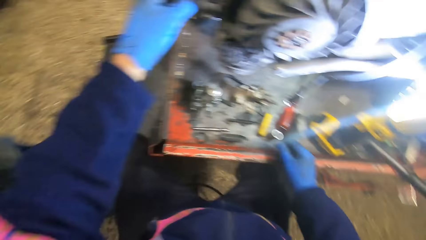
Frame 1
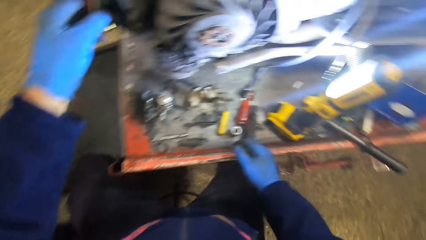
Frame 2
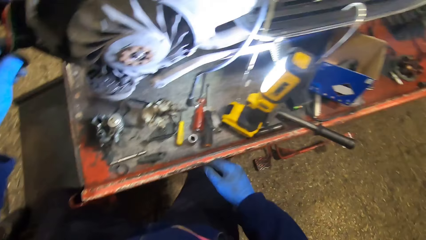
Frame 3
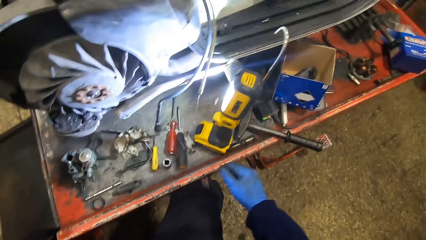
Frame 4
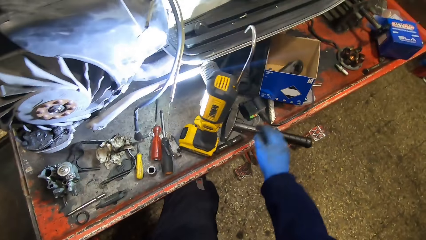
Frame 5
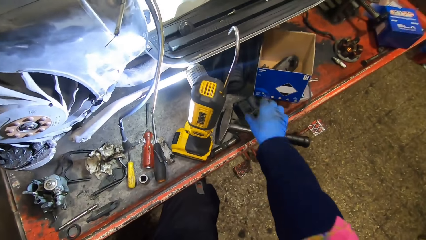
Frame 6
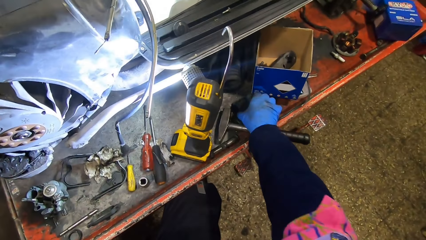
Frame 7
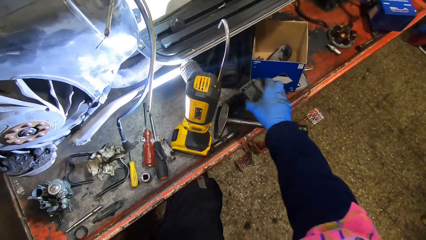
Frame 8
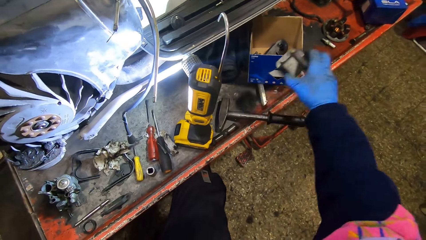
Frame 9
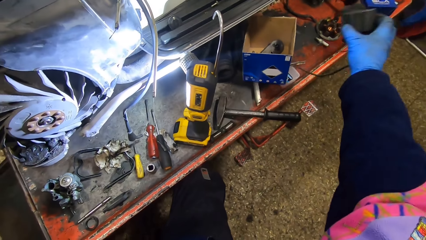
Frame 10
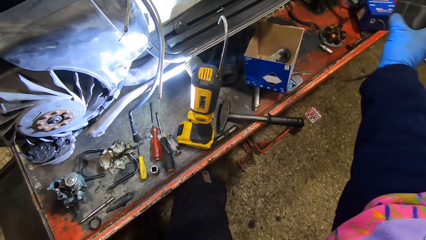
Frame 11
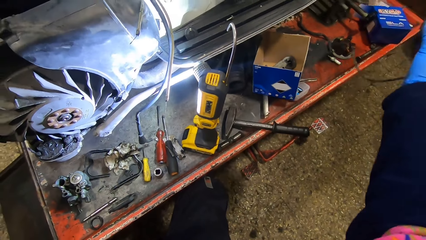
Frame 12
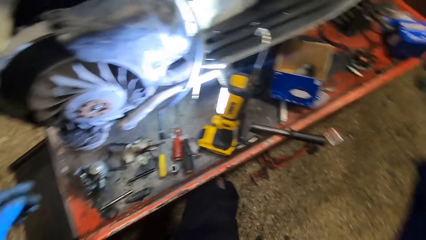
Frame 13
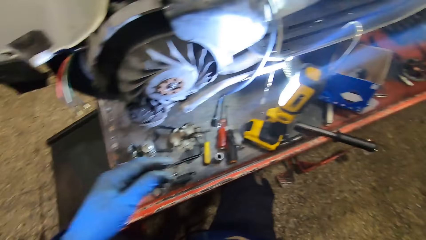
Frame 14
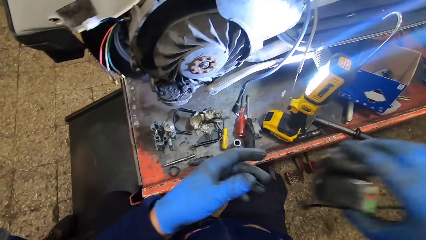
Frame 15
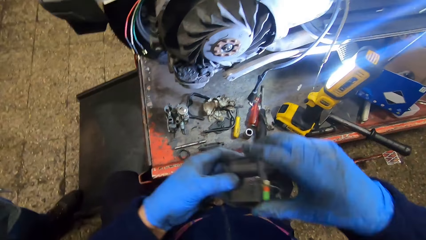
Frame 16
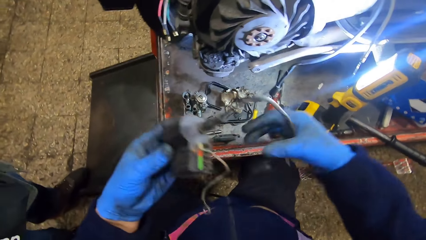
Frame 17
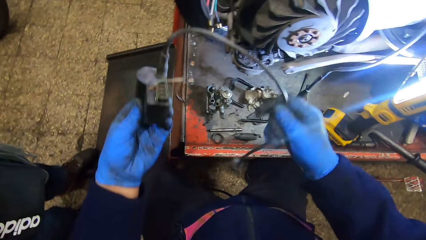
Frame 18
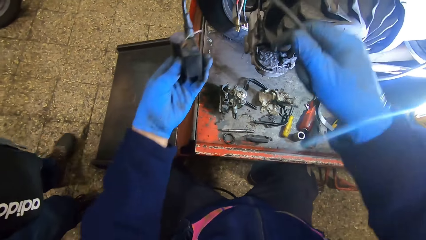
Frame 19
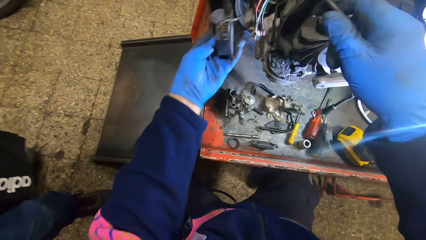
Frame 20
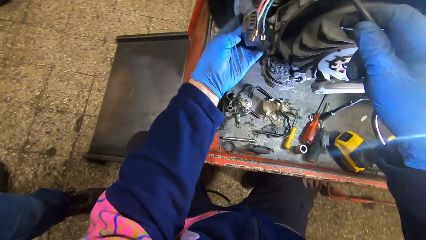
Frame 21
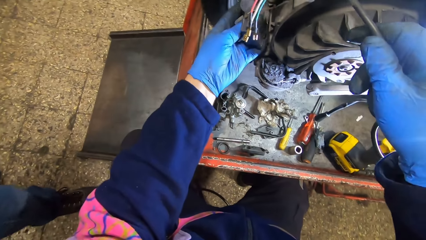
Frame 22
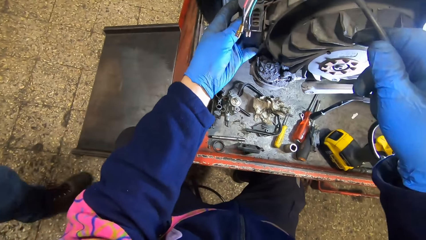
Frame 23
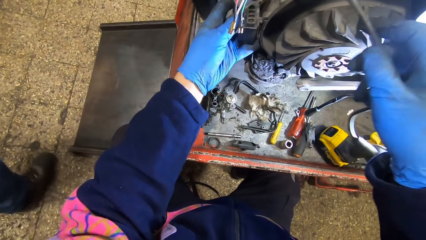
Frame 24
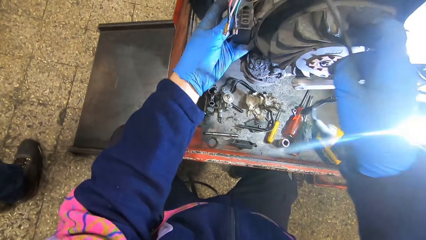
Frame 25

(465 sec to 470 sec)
The camera wearer picks up a Vespa CDI or shooting coil from the metal workbench with his right hand. He holds the shooting coil with both hands. He fixes the Vespa CDI on the flywheel with his hands.

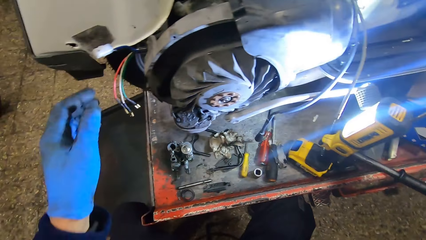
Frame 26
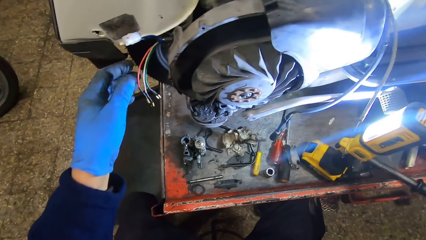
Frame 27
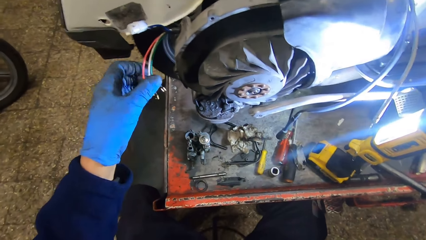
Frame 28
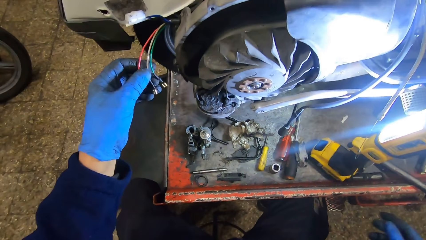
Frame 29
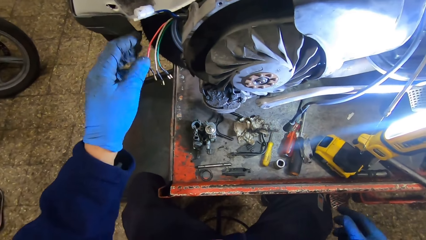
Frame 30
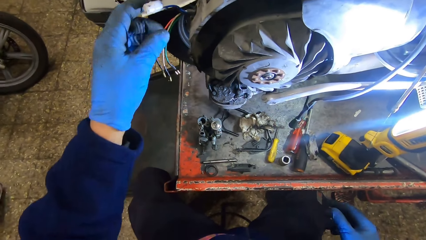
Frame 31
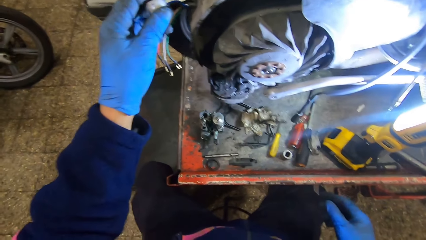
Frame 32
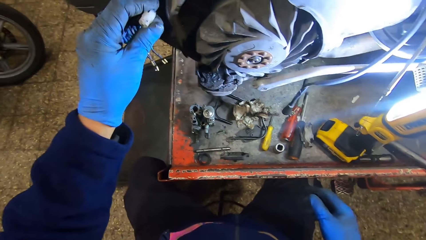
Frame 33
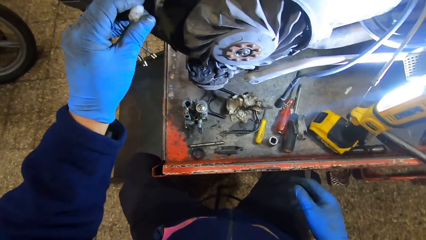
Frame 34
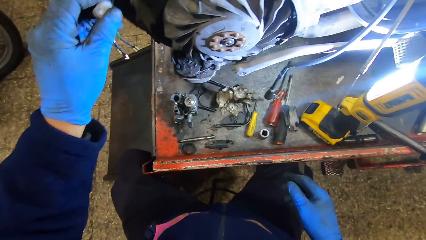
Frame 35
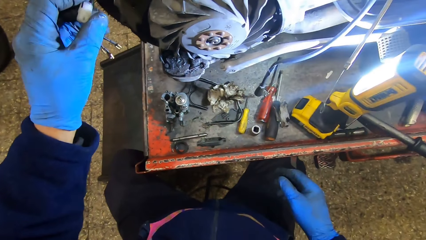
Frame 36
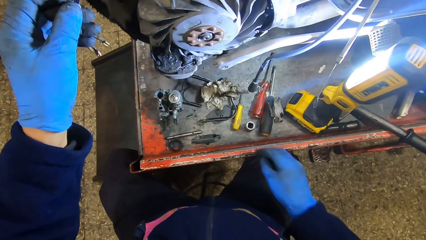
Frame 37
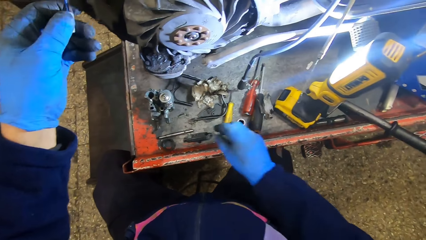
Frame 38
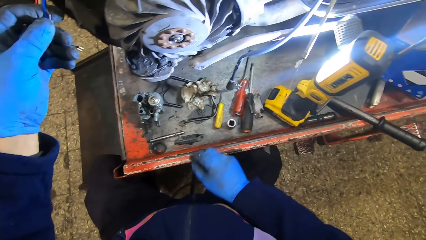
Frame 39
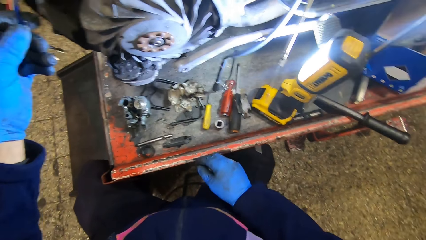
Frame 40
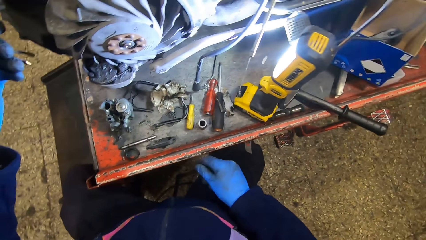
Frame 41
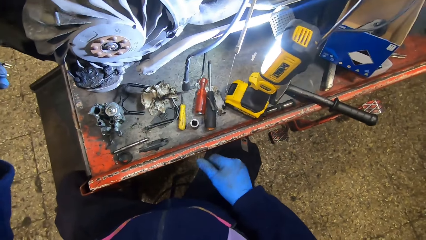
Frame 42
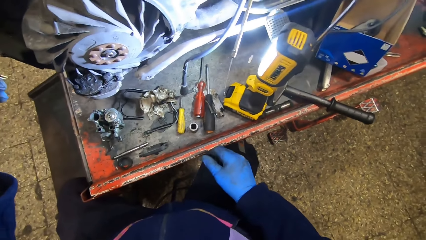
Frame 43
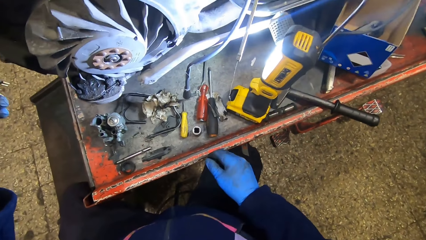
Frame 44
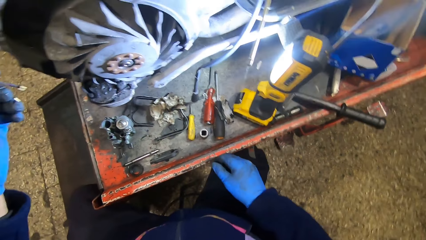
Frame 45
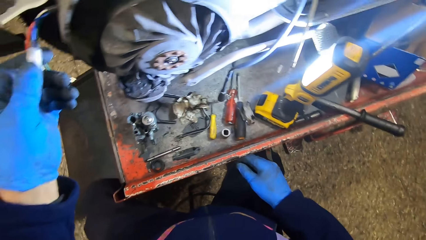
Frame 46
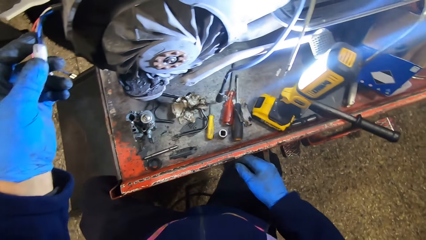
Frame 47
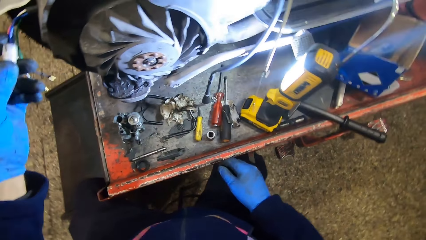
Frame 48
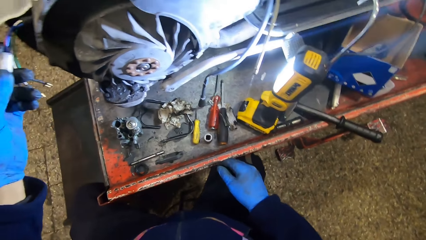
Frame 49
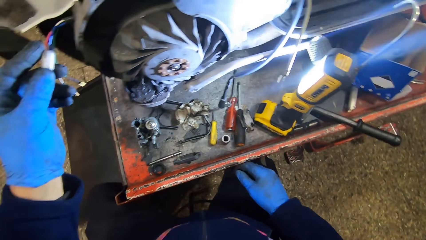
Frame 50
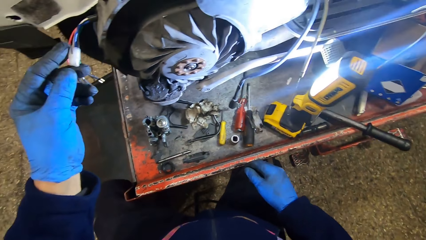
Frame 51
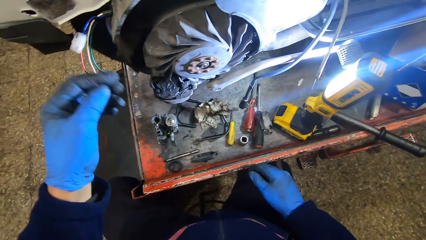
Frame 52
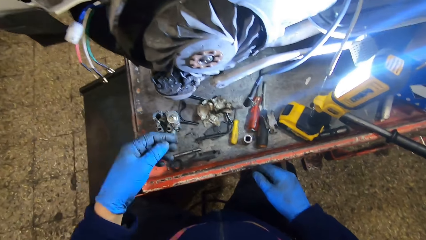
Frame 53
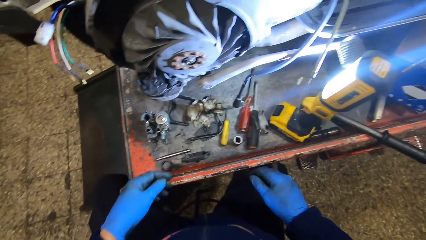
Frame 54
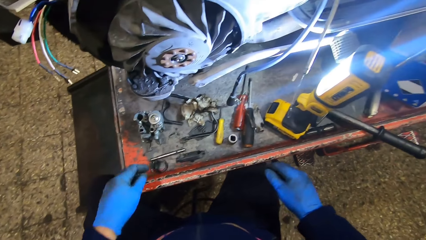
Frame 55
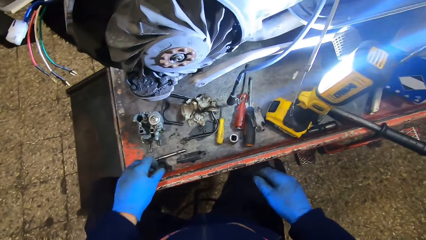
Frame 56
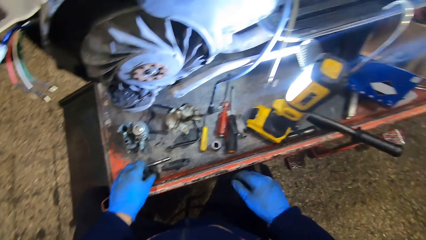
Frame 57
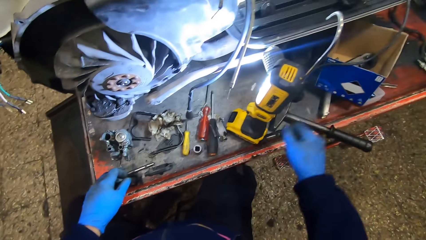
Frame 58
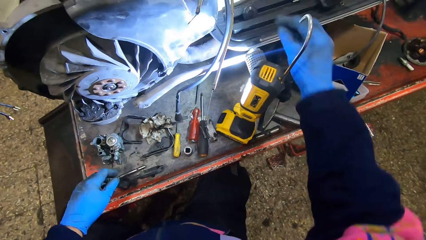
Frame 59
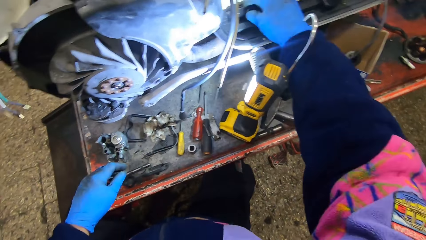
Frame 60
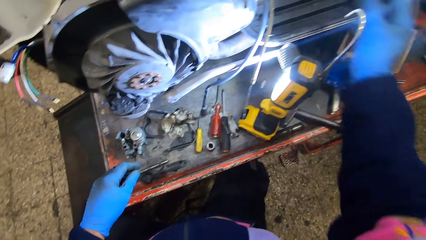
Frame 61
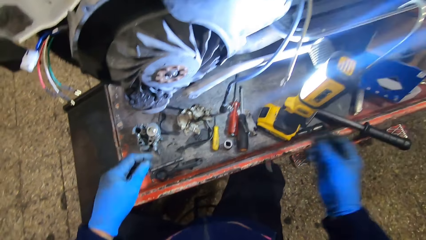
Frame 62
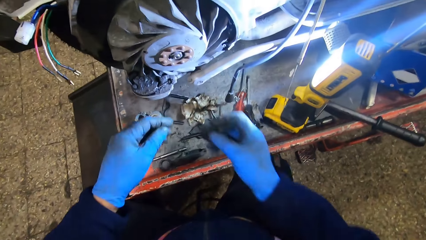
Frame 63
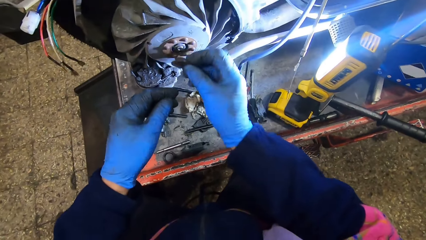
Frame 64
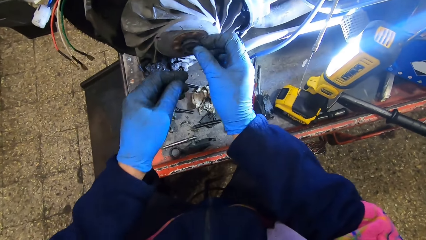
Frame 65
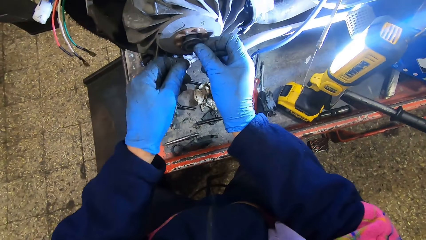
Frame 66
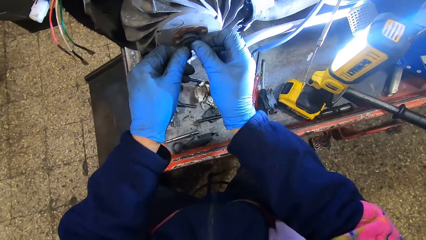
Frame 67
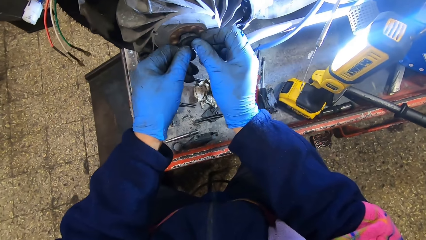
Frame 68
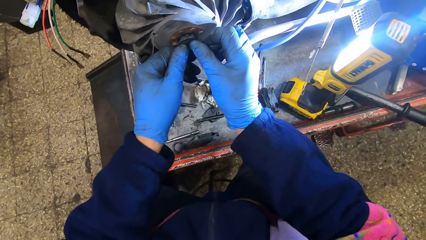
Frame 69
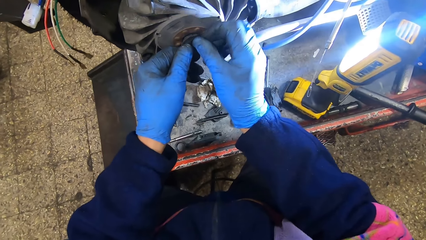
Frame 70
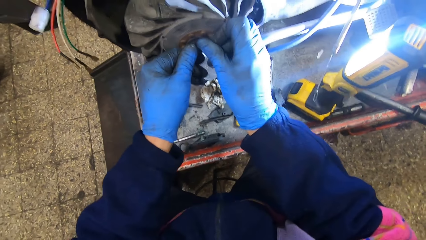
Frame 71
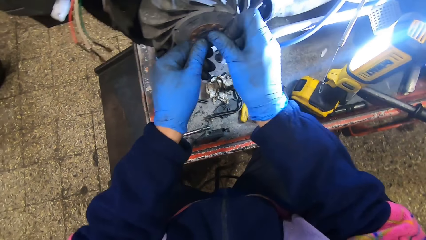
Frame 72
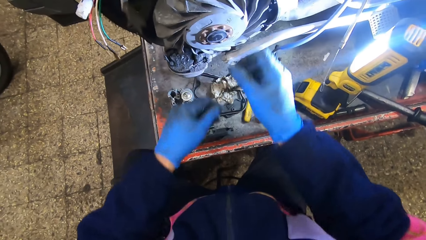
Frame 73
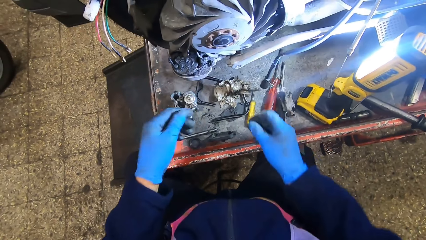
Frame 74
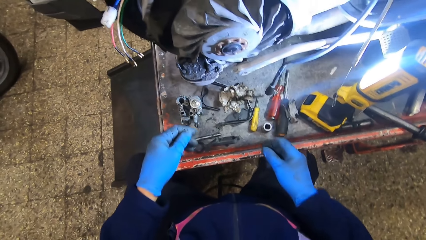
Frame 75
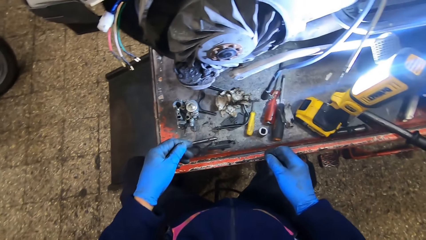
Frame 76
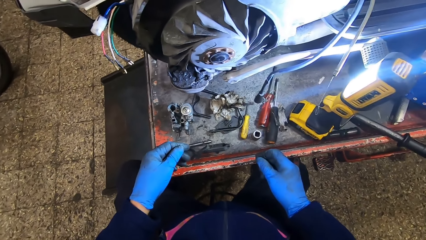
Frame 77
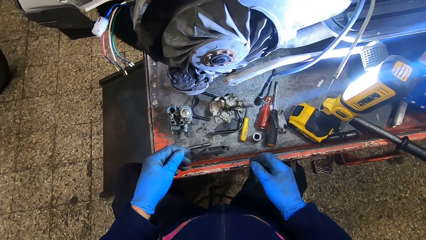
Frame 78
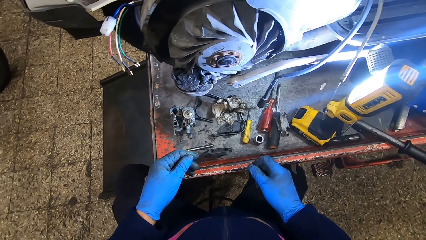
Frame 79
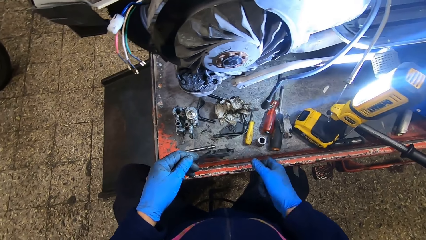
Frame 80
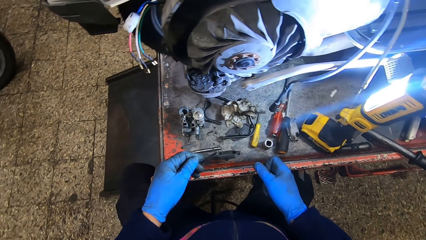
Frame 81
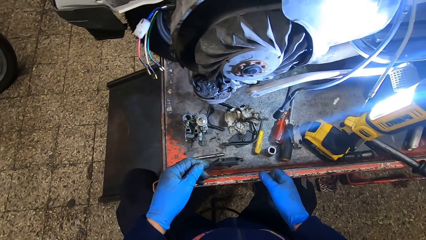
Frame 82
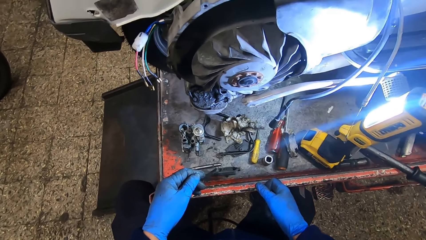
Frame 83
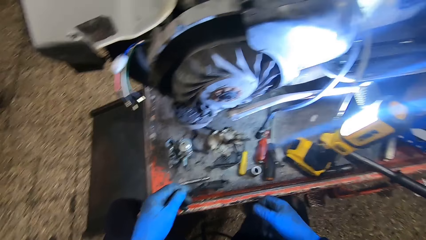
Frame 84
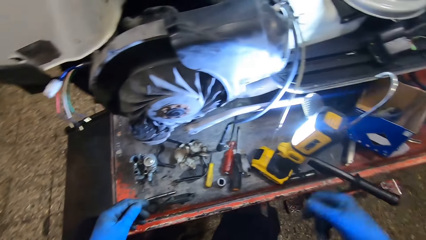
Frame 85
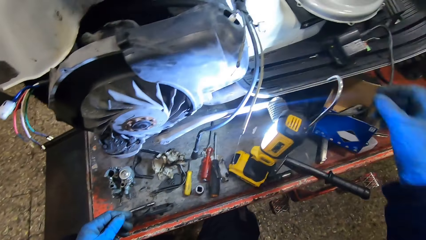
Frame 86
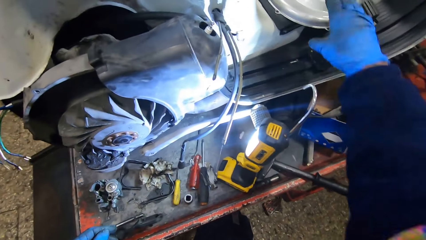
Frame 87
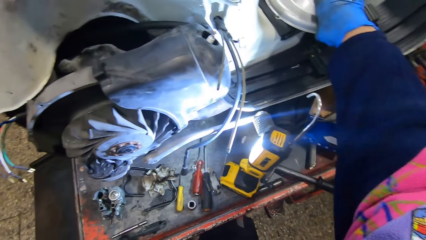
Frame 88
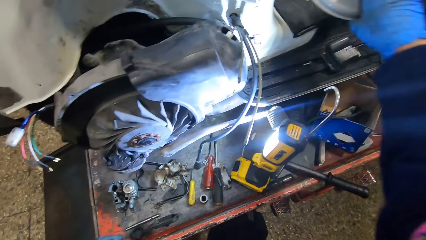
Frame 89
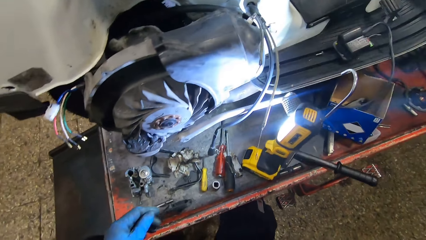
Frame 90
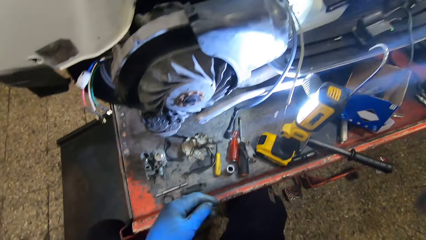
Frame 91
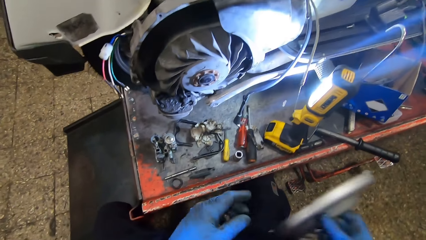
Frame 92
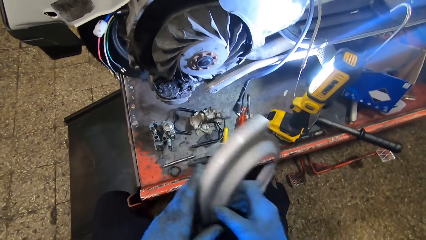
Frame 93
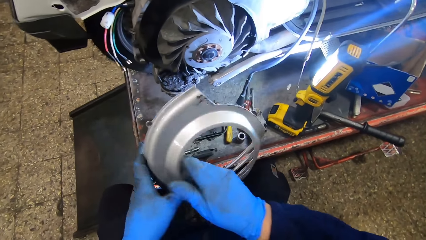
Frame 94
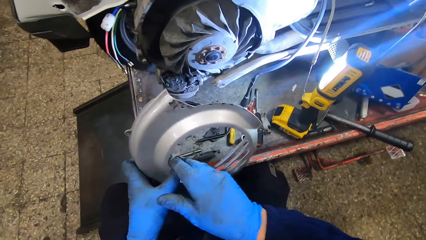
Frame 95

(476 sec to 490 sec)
The camera wearer checks the magneto coil cable wires with his left hand. He picks up a nut or magneto coil rubber from the Vespa Scooter with his right hand, and fixes the nut on the flywheel with his hands. He hits the metal workbench with his right hand. He fixes the magneto coil outer cover. He picks up the Vespa Scooter engine cover with his right hand.
